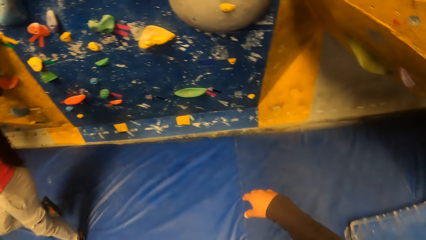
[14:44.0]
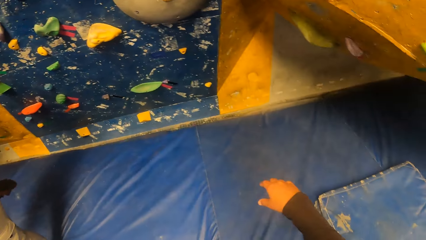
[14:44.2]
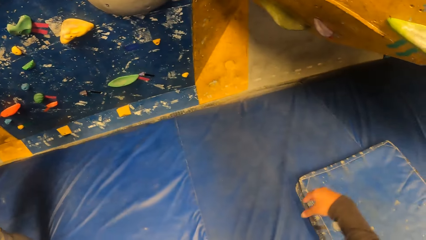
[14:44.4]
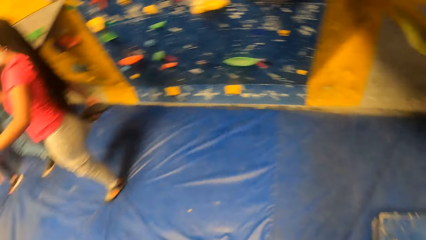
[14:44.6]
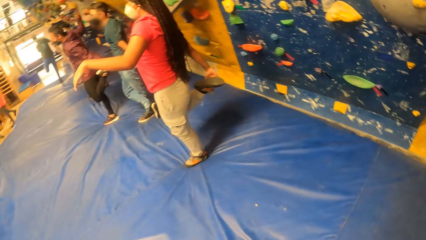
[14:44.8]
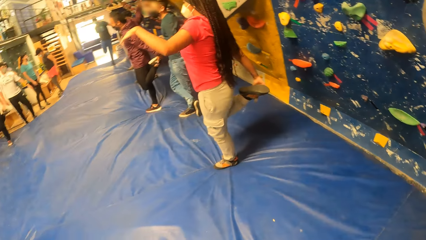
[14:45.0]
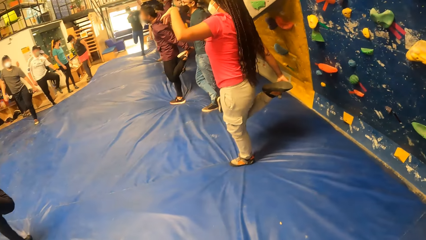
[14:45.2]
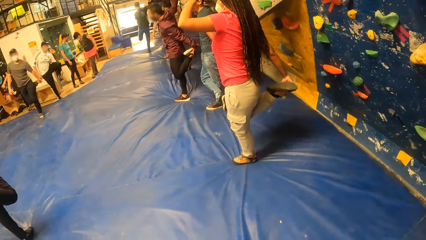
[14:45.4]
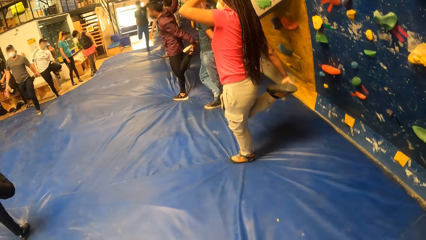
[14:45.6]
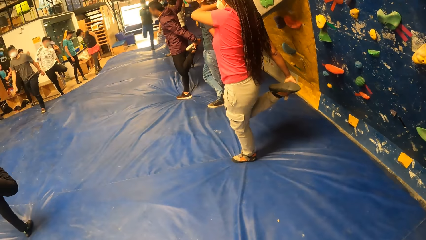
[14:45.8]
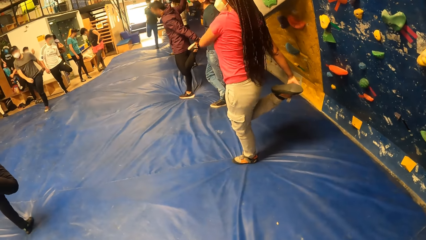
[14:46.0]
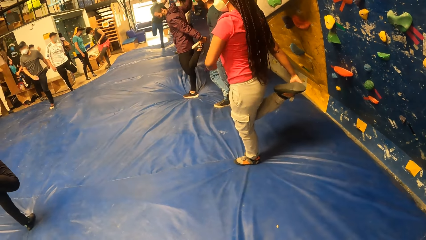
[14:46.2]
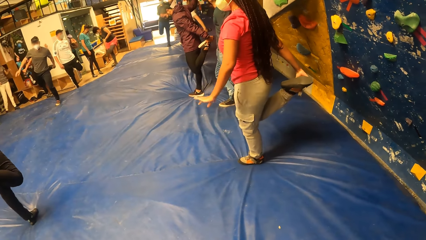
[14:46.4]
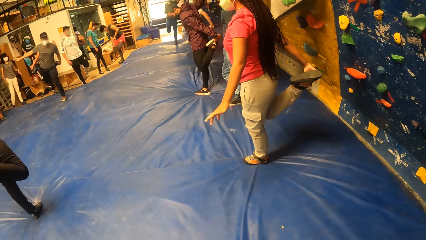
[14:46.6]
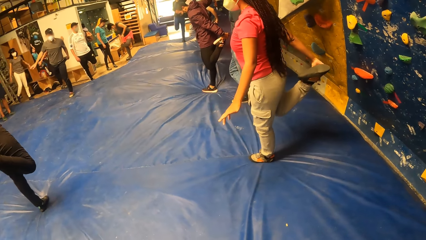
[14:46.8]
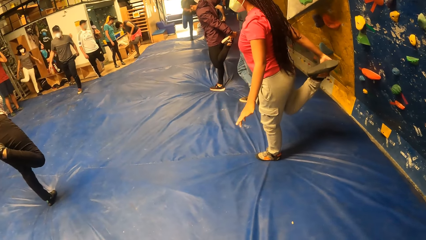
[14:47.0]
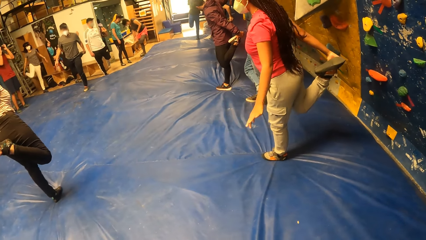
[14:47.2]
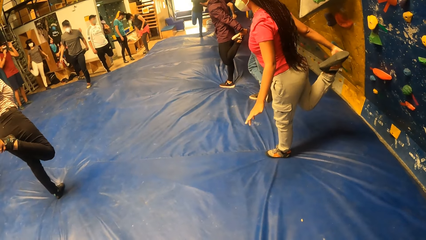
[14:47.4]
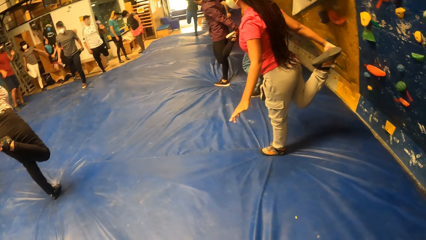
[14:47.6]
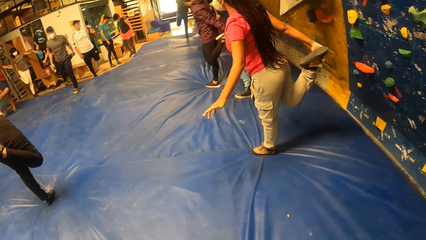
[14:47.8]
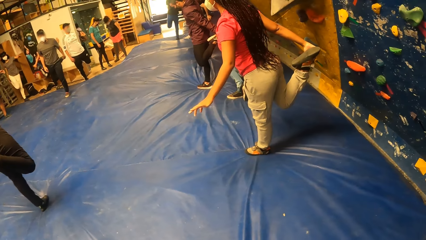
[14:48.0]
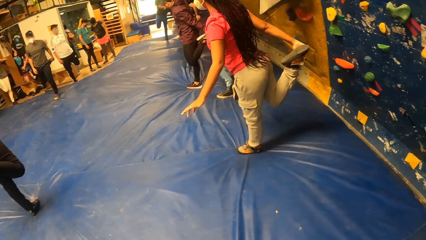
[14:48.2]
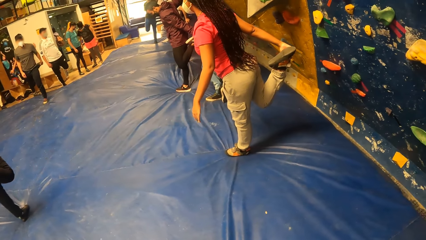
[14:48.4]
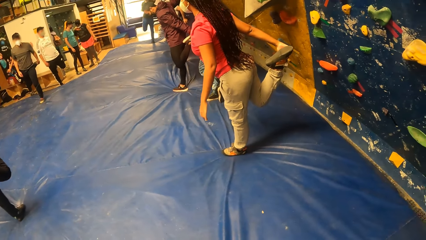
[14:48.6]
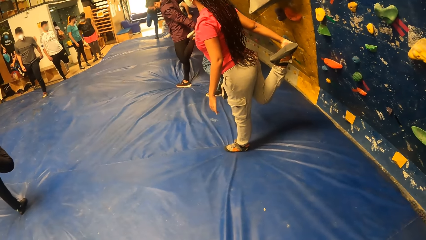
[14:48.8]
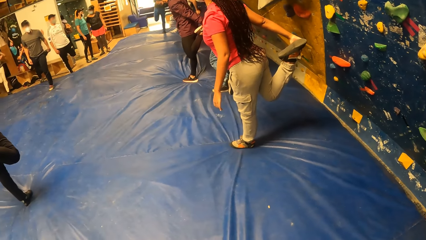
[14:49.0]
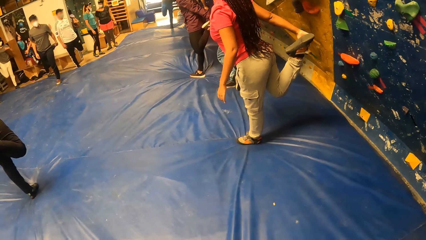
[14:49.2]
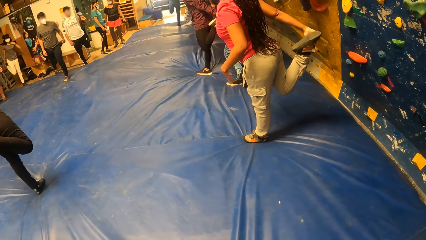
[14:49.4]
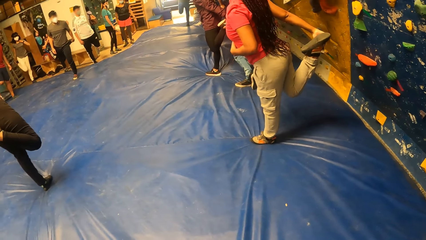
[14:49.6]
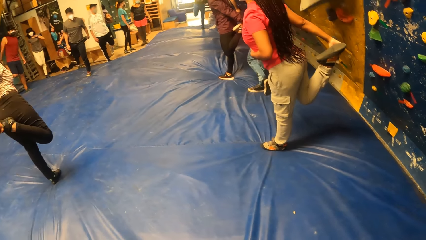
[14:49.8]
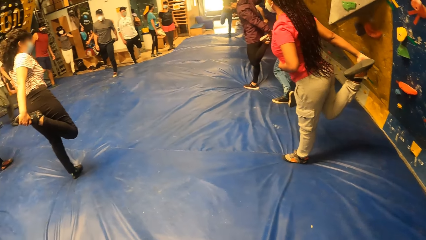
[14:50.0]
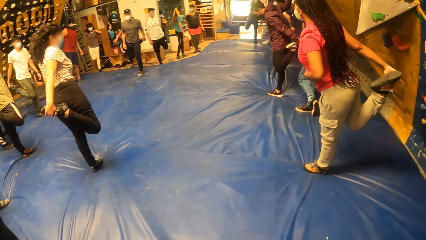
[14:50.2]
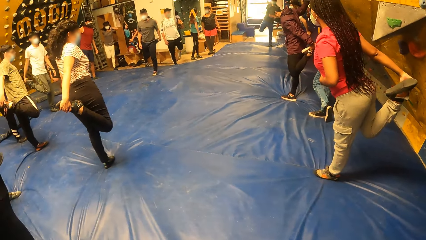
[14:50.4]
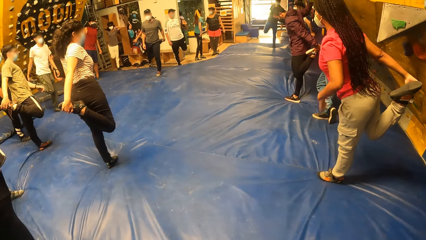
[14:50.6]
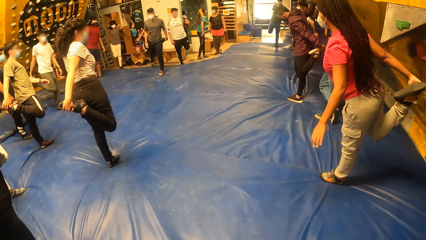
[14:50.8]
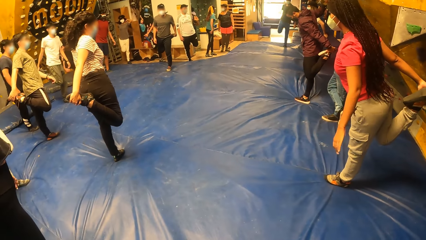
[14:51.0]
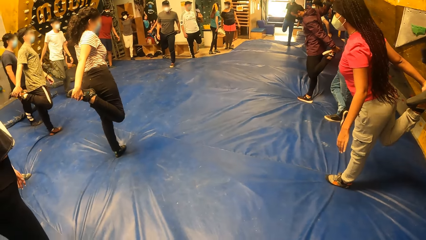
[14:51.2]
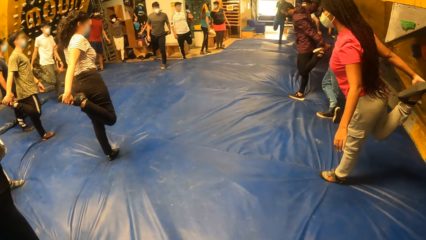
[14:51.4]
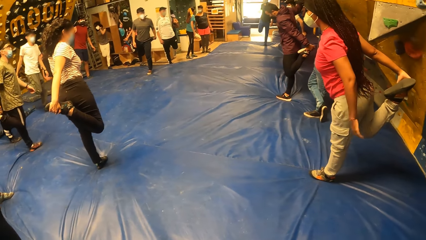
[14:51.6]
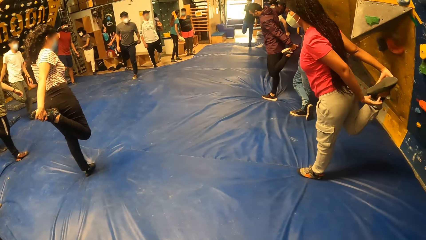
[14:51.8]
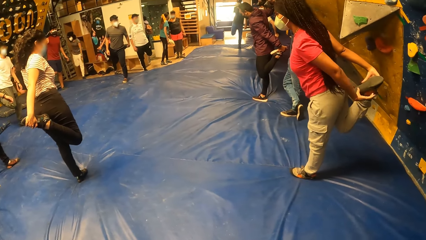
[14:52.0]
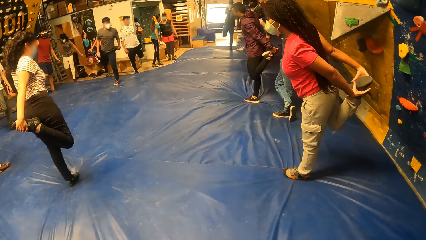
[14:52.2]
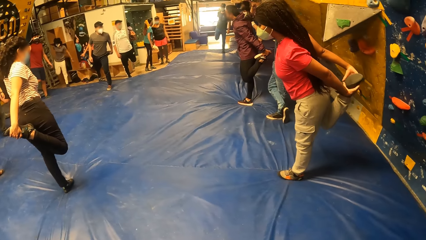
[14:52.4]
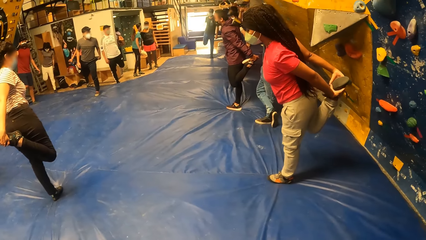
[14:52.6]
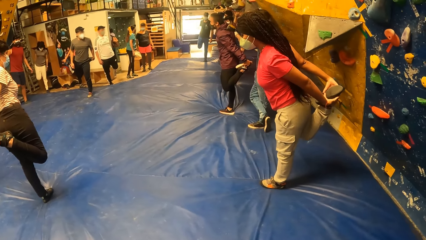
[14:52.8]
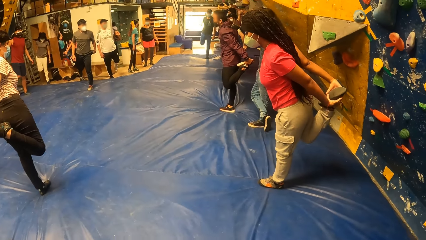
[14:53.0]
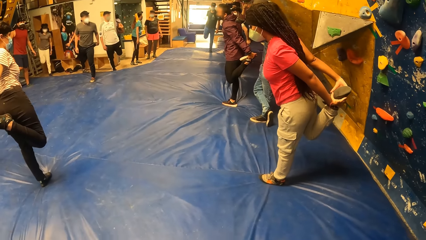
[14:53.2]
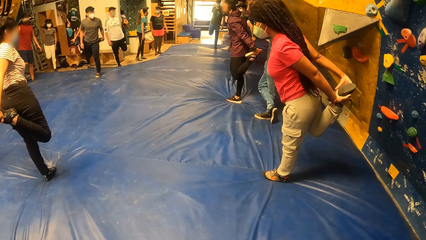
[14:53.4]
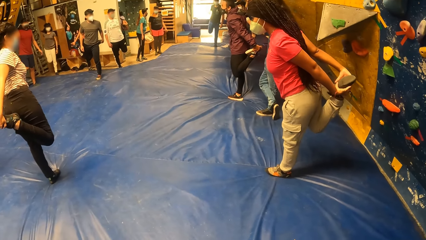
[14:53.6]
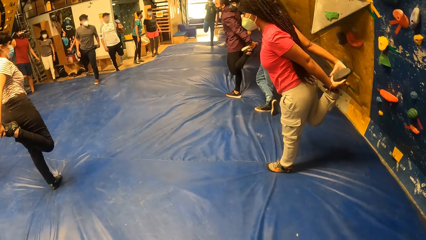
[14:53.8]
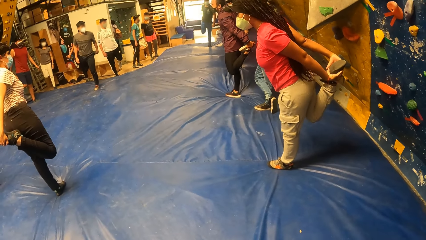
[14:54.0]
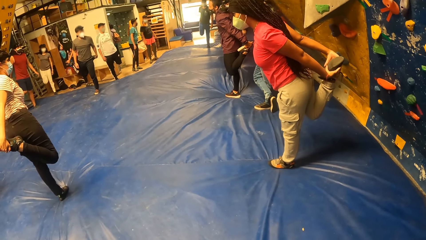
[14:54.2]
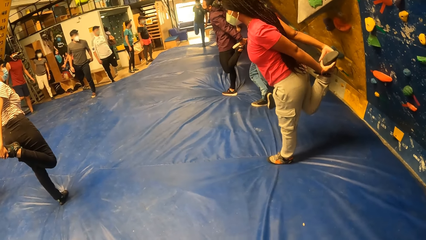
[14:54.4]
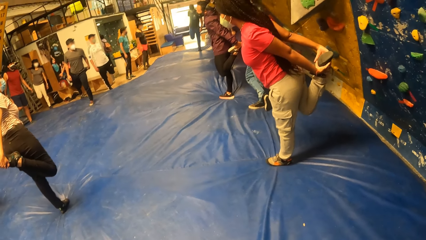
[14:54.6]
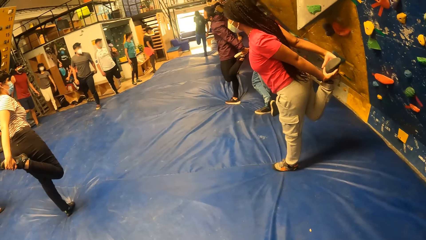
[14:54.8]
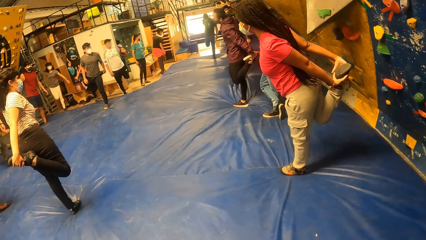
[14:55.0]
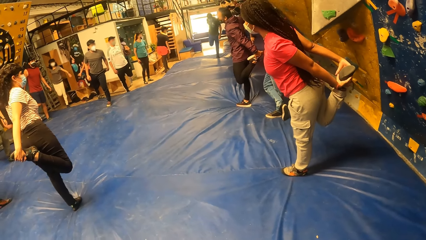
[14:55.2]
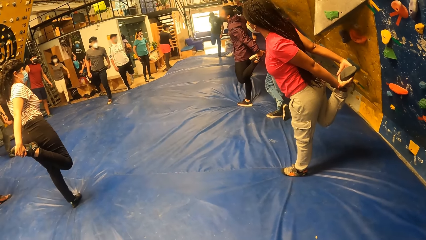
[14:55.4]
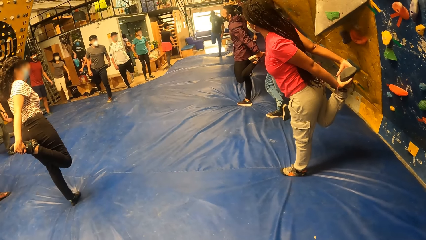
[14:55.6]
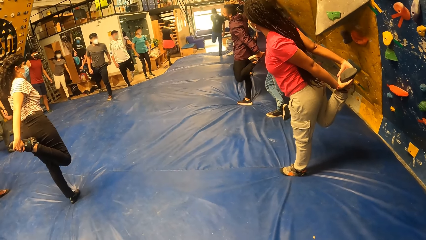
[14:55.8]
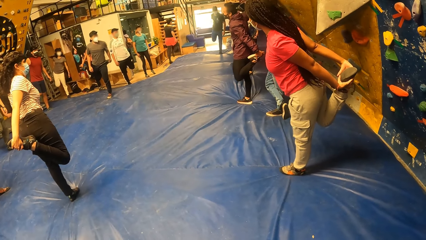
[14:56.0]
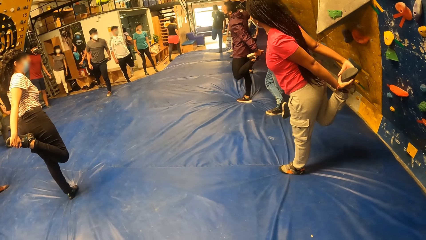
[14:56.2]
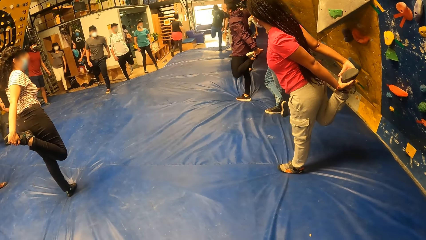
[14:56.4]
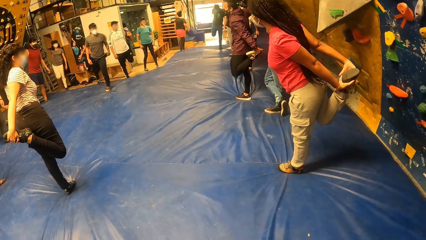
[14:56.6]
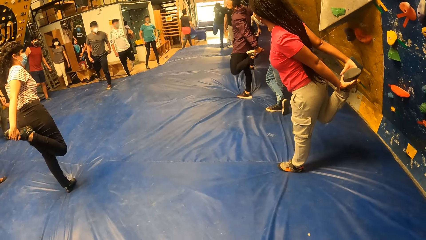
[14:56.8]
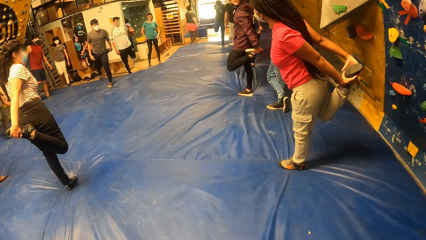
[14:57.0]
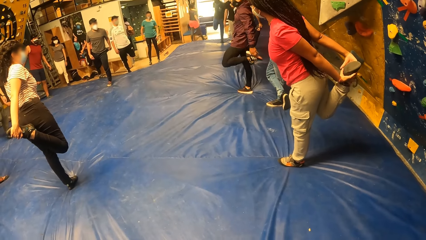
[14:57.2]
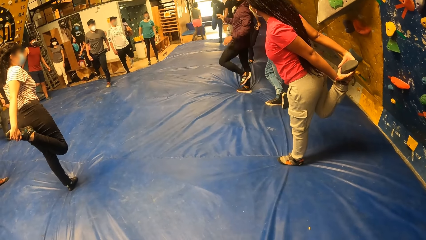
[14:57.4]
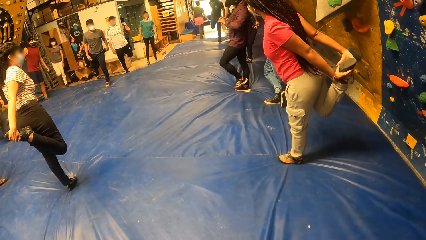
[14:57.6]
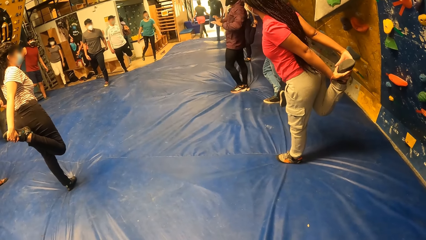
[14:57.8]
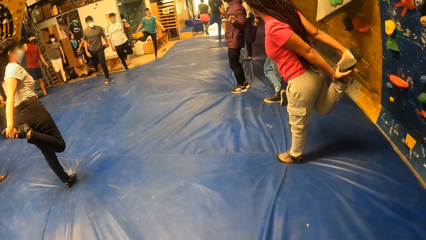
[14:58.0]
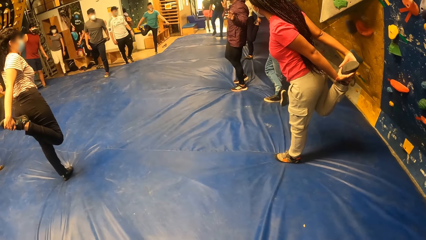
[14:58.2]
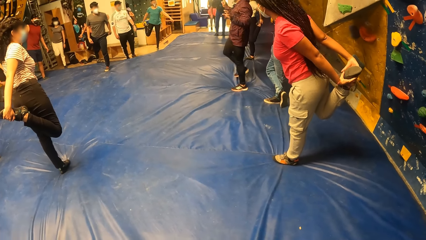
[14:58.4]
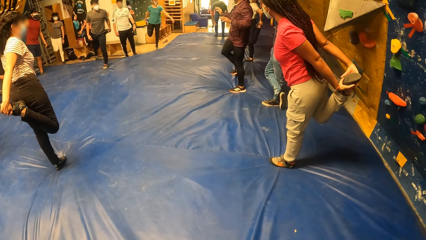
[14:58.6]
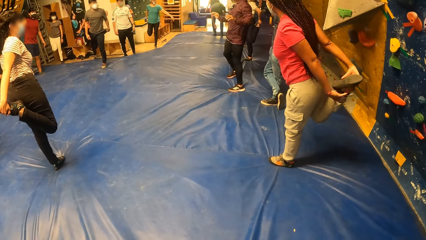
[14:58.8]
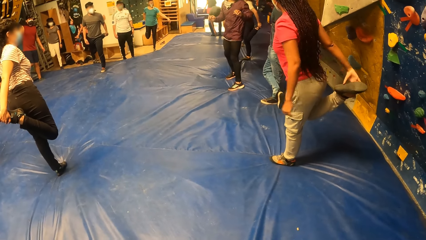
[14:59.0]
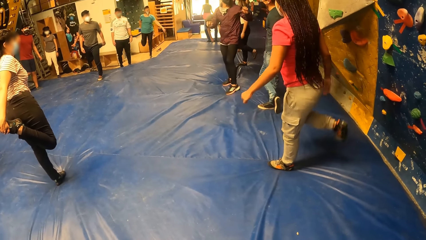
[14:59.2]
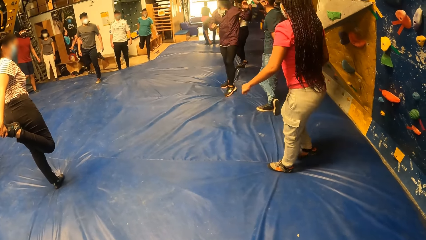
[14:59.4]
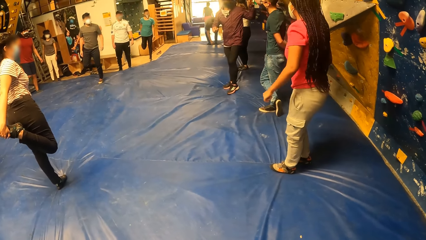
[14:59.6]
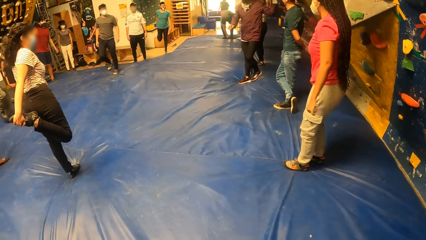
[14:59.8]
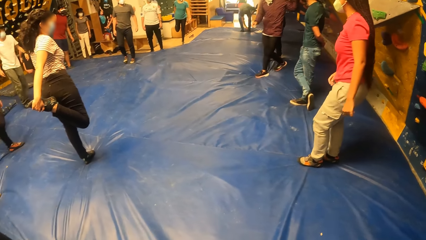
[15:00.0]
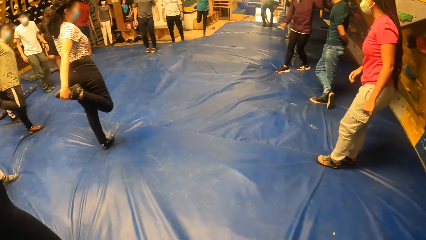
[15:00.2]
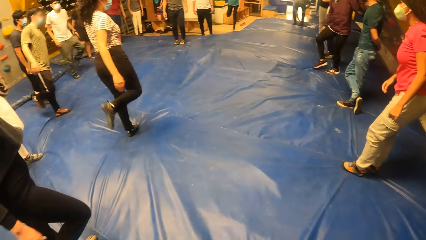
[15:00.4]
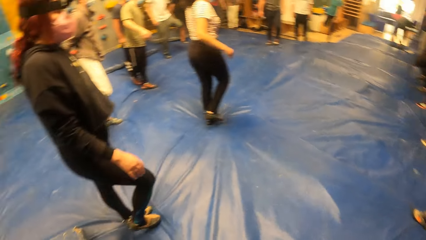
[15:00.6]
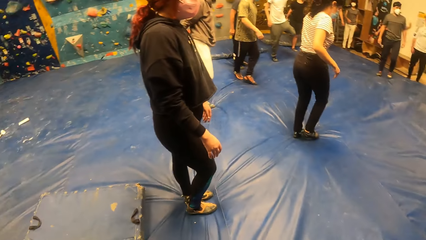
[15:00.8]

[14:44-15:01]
The camera wearer moves the hand.
